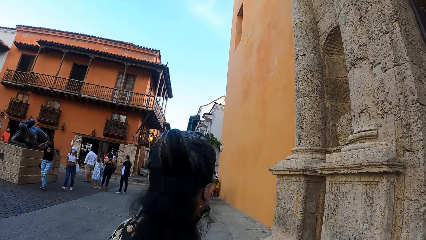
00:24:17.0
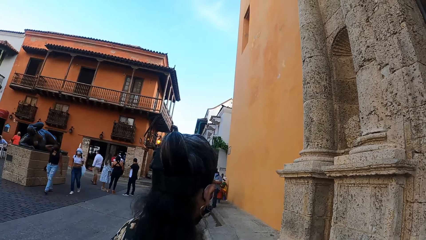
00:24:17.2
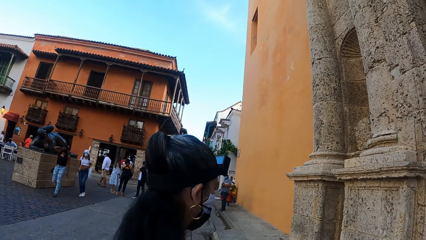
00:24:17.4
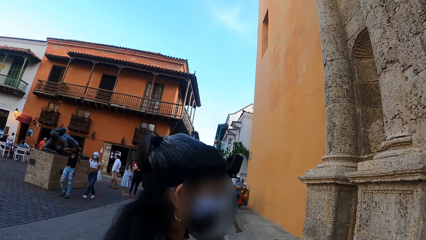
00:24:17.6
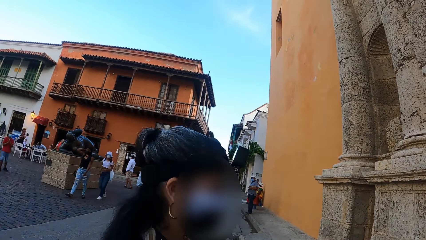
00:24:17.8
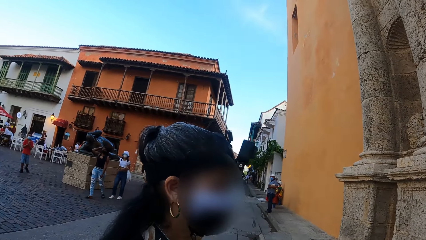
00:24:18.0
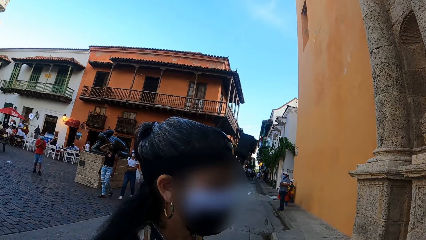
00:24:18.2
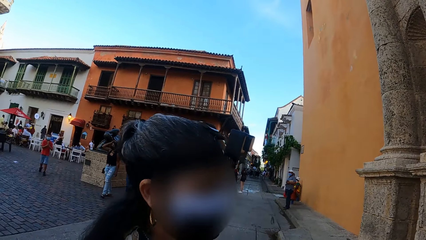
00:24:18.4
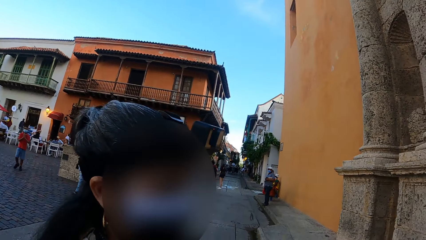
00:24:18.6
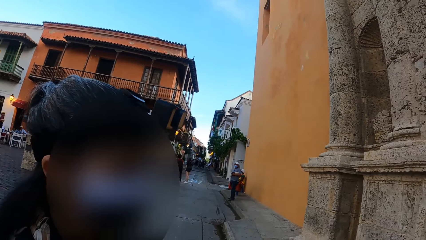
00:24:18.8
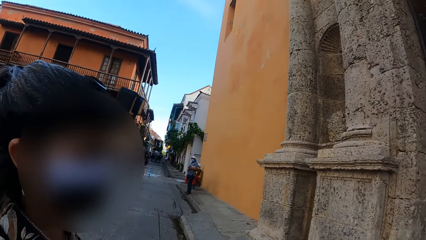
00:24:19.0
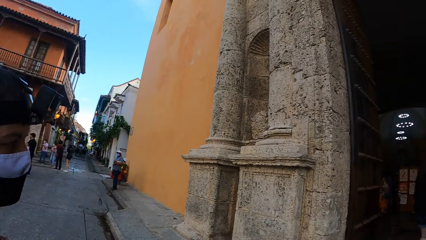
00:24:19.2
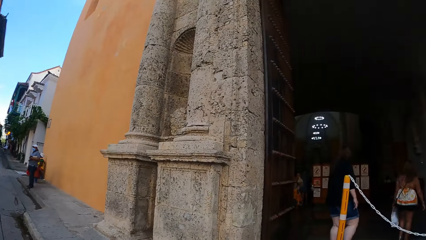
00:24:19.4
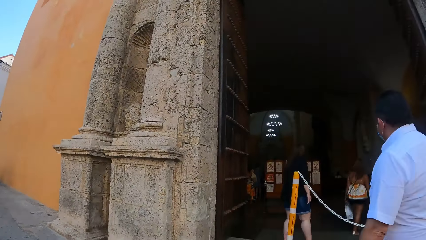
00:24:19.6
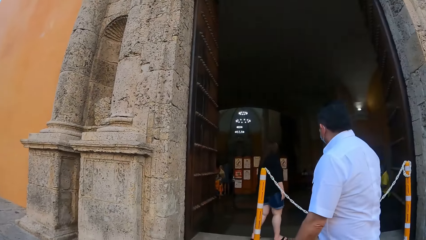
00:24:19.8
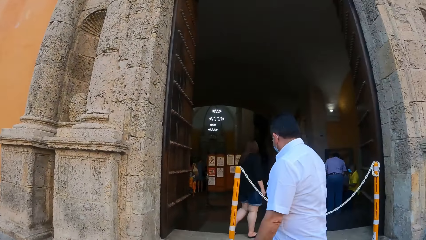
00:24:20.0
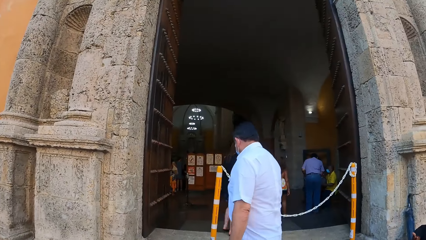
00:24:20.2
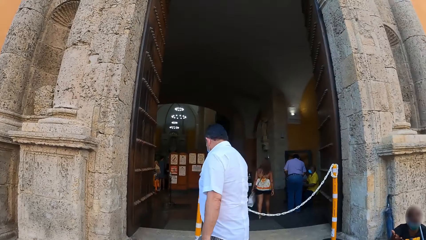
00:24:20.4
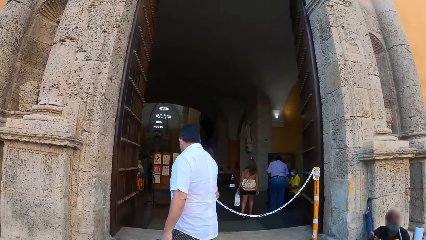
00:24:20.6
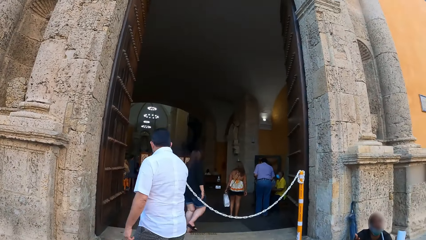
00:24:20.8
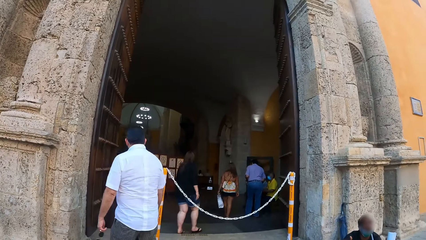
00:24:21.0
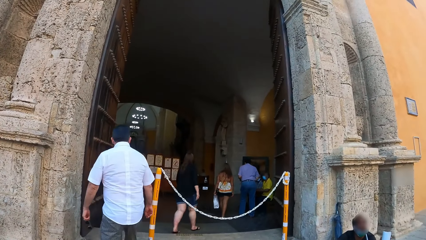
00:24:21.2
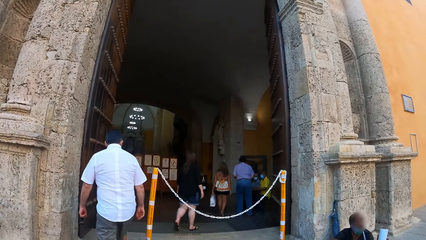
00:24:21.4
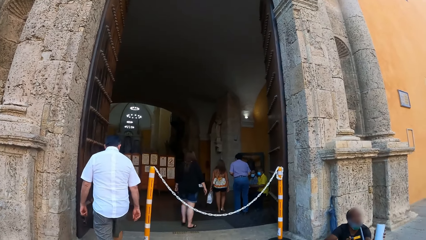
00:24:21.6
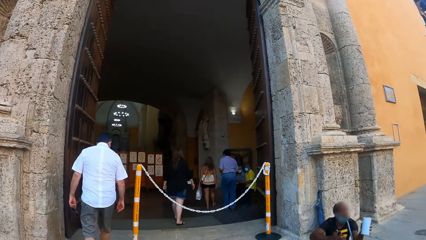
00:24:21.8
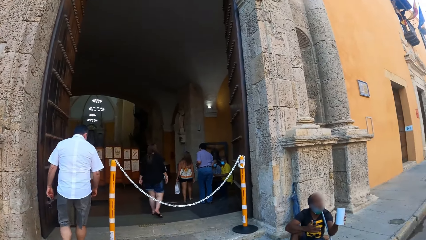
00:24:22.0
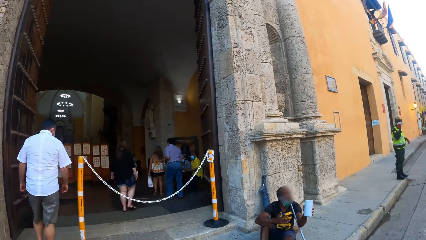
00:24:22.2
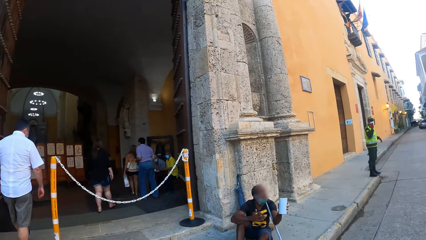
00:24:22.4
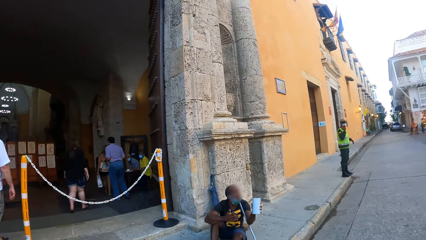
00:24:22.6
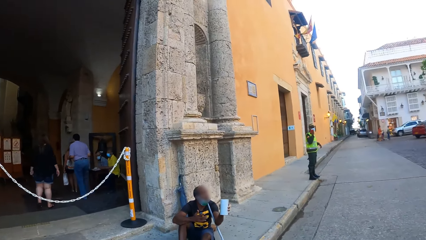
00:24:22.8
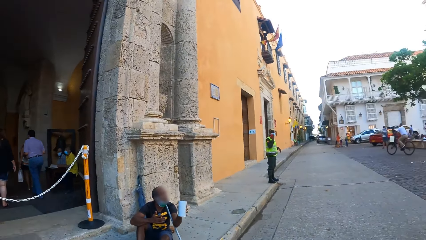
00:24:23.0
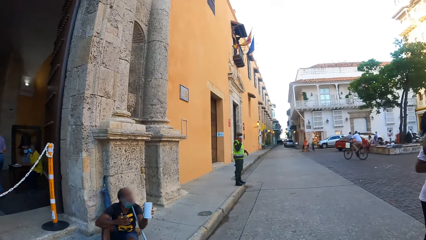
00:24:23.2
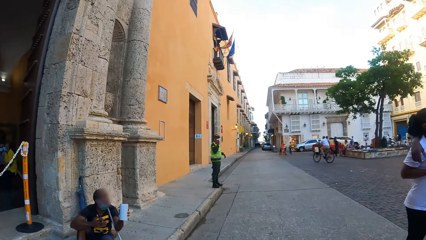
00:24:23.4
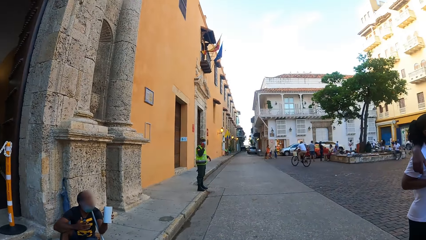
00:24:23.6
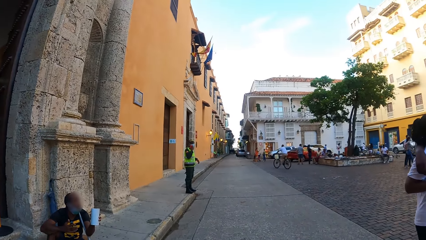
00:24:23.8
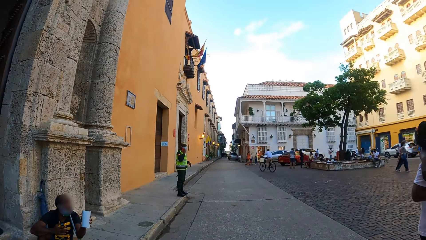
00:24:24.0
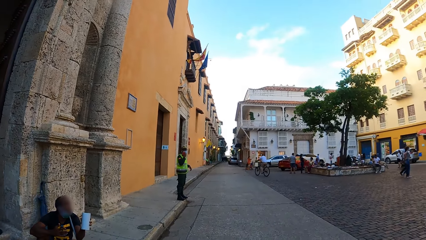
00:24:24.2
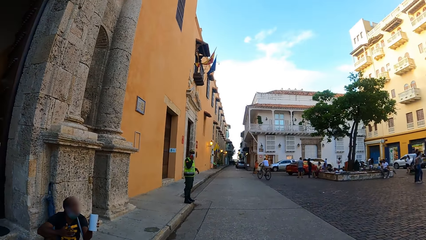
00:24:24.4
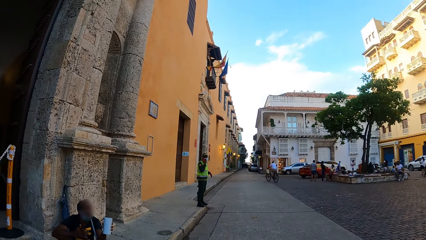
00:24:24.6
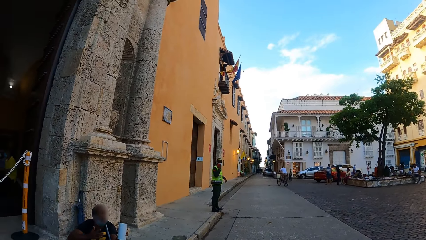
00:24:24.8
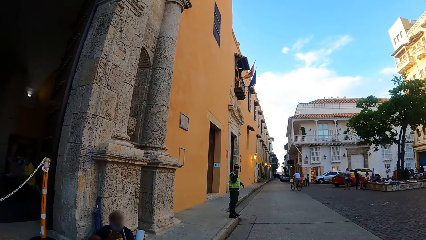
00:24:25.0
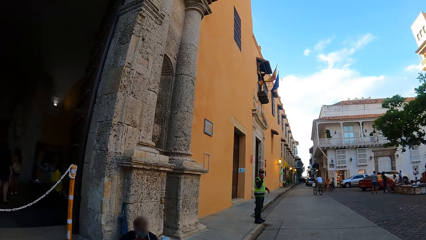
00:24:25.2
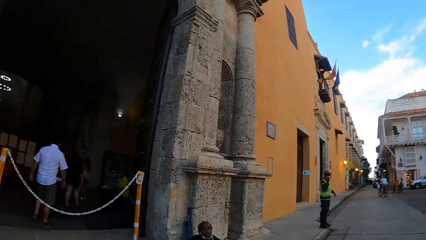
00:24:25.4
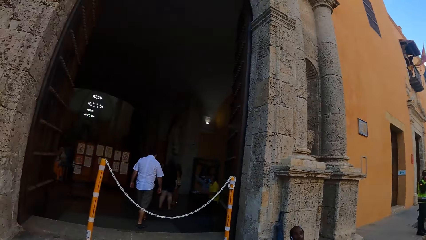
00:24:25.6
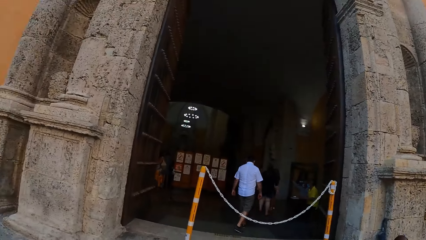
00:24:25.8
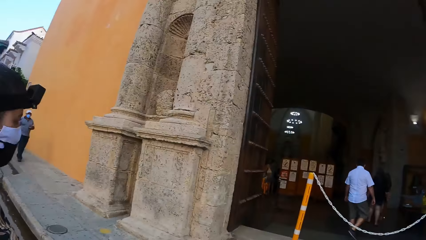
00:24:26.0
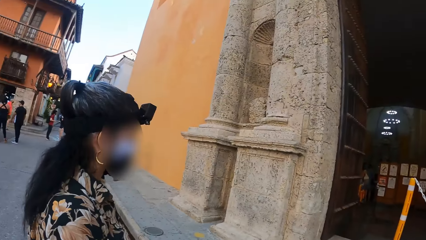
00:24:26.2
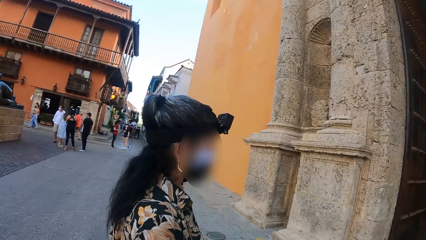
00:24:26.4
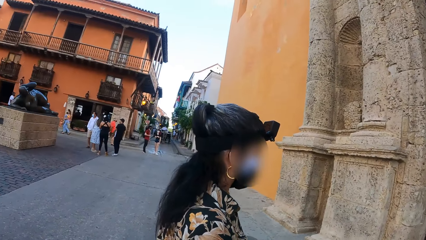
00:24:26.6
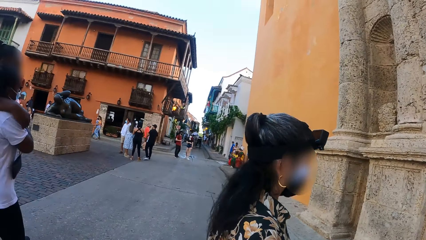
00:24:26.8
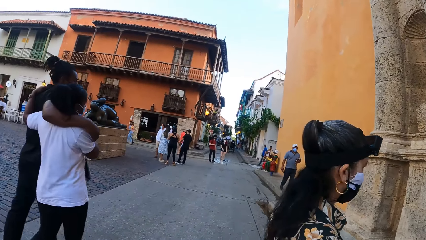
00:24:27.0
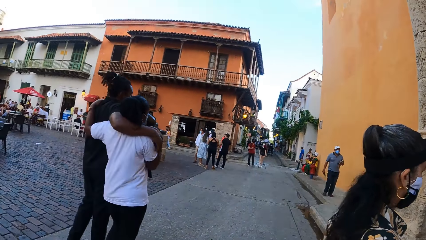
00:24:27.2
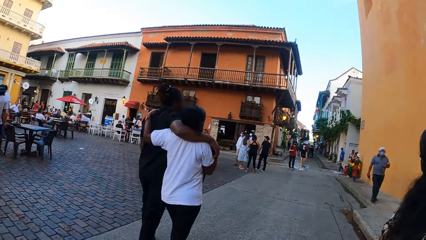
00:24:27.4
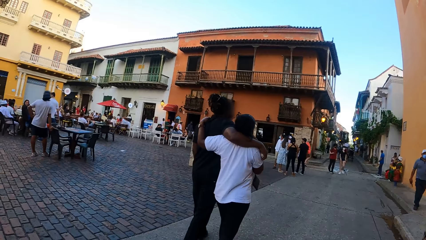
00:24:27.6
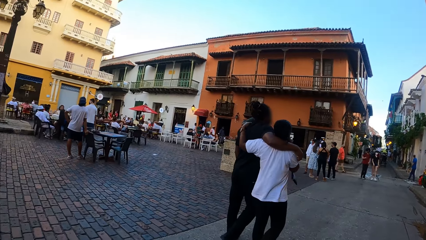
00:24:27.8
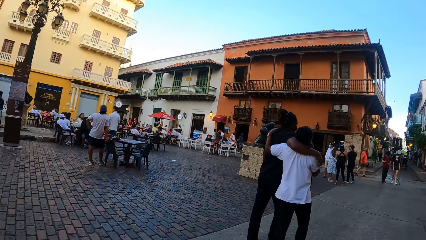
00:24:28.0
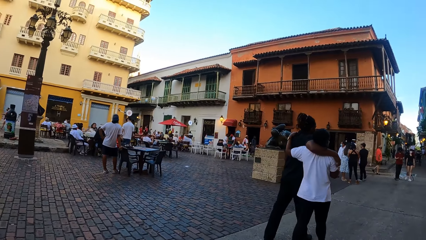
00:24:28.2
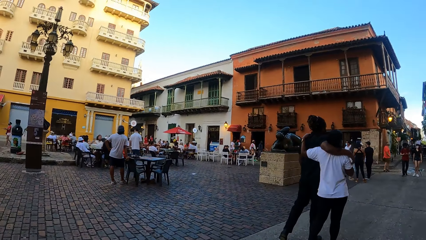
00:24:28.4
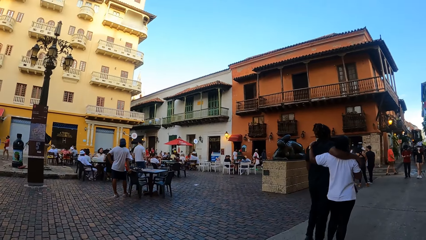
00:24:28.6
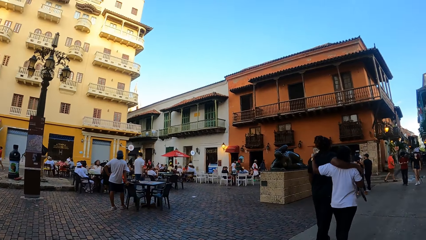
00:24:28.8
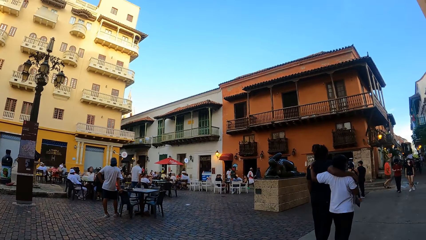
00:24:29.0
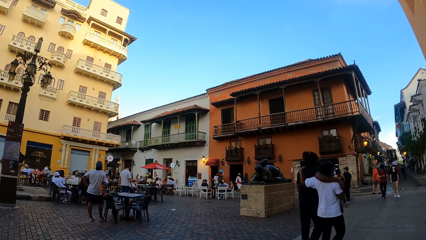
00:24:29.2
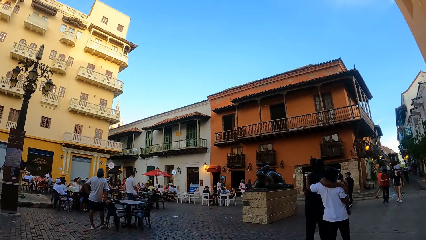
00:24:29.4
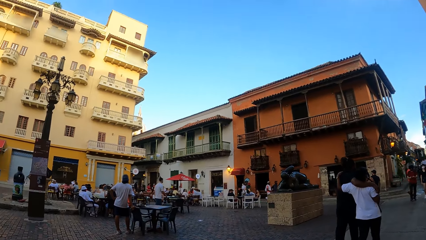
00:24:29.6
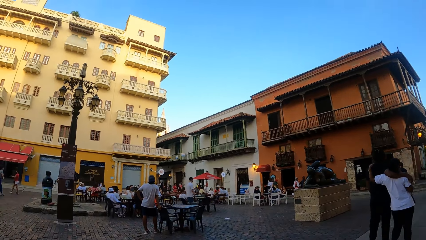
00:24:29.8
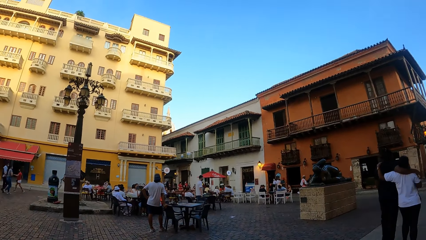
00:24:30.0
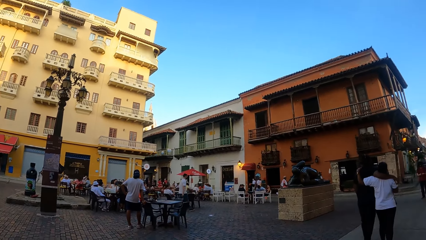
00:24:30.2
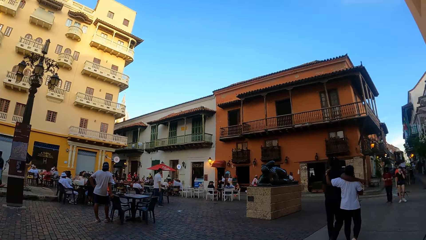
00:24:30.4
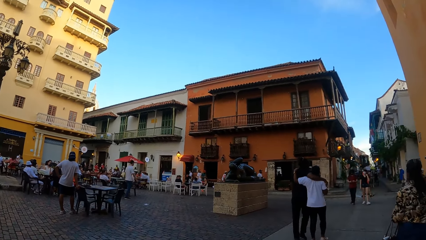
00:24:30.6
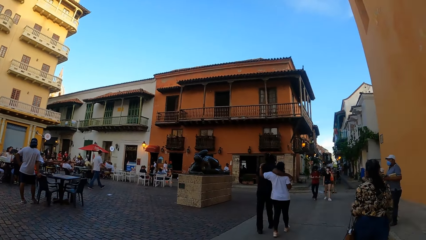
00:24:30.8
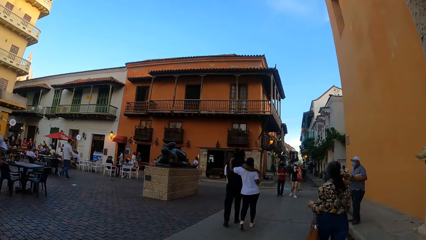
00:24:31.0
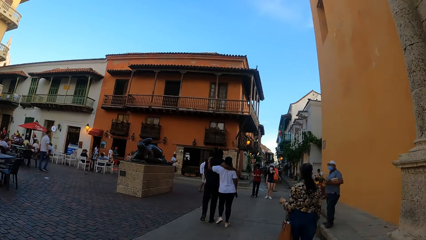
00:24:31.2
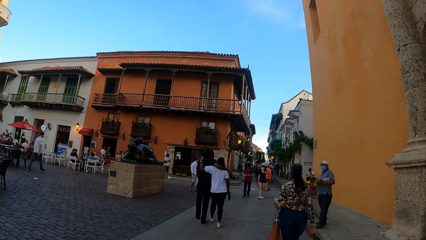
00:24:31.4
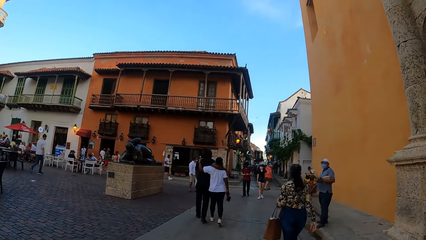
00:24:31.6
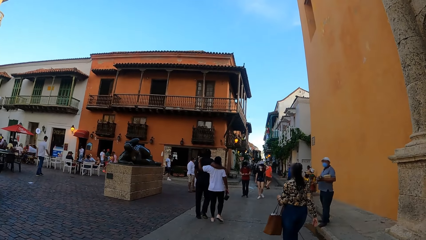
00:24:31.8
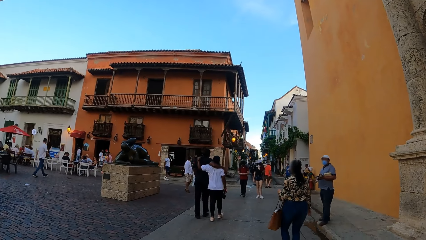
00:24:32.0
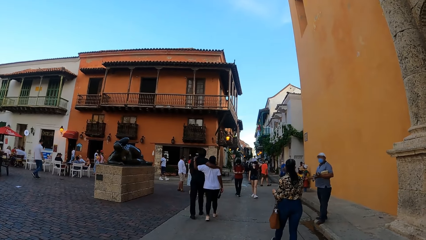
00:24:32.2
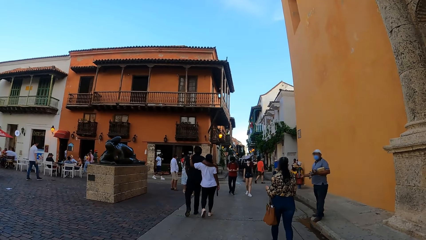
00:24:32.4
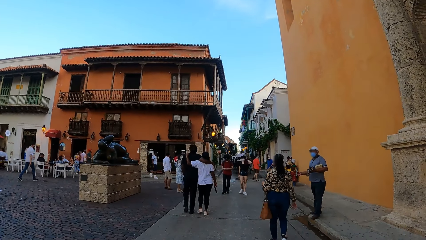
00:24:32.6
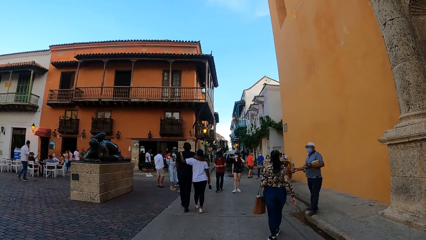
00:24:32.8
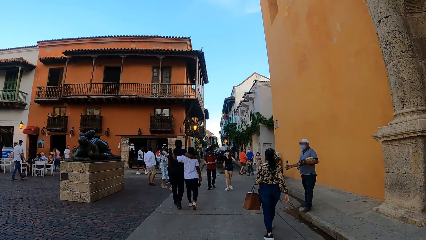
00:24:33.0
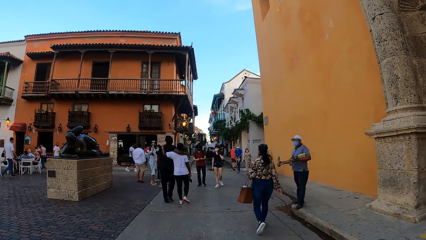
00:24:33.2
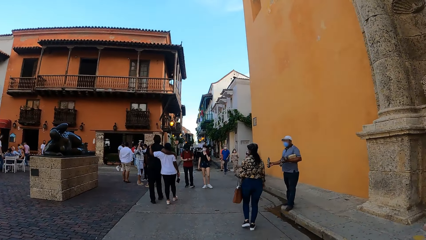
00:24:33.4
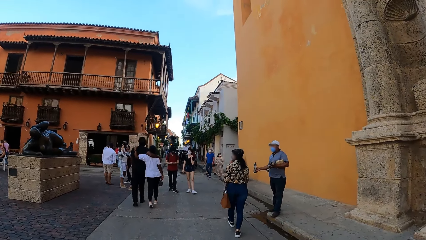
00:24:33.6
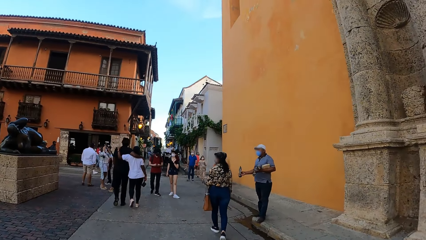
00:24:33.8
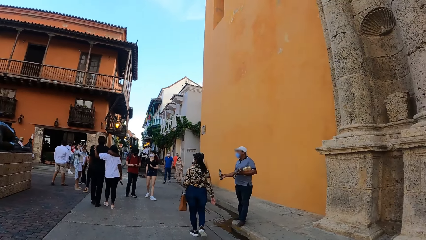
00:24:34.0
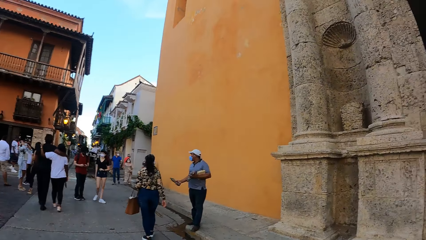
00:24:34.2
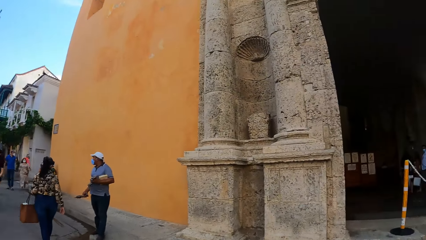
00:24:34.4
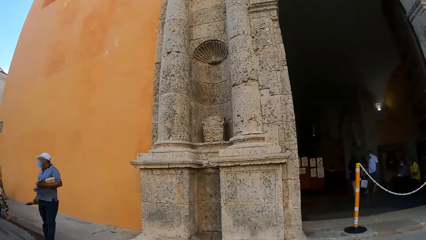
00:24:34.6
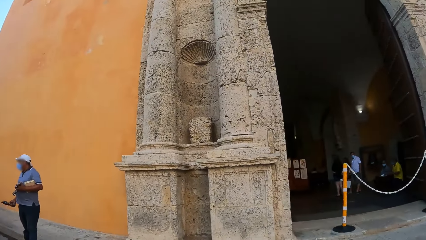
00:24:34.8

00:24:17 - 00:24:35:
The lady looks around the environment. The camera wearer looks around. They look inside the building. They look around the streets. The lady walks on the road. The camera wearer walks on the road.
